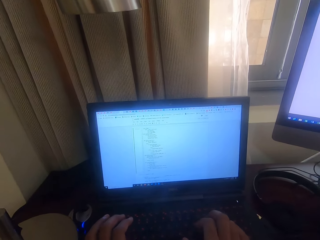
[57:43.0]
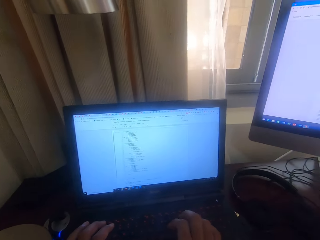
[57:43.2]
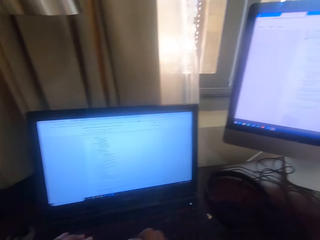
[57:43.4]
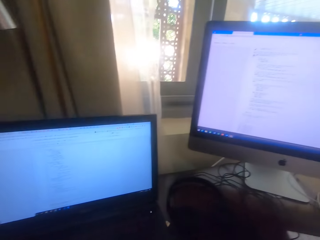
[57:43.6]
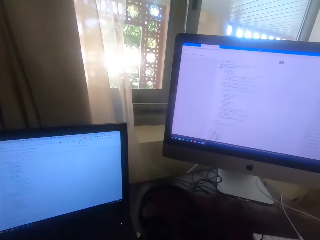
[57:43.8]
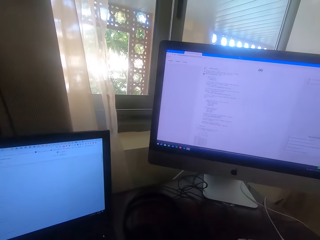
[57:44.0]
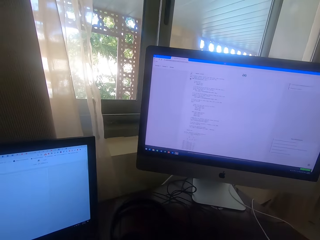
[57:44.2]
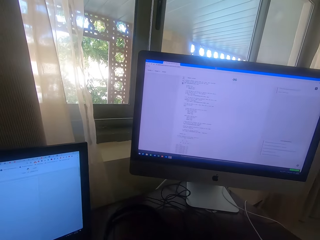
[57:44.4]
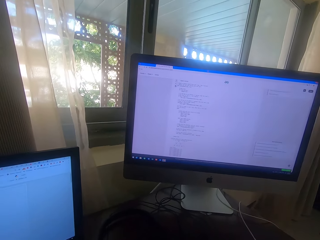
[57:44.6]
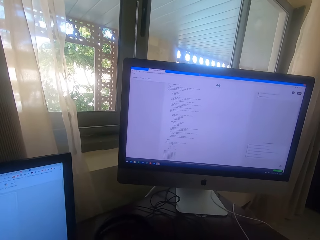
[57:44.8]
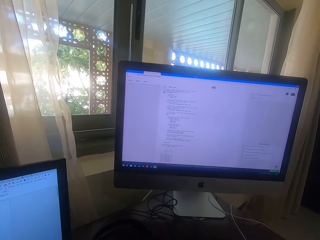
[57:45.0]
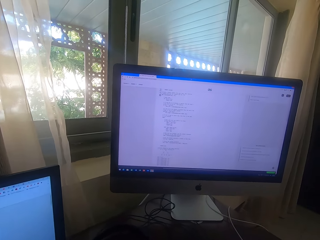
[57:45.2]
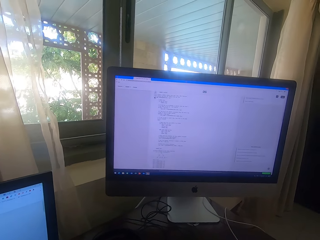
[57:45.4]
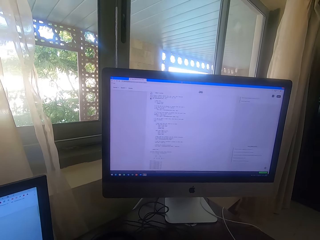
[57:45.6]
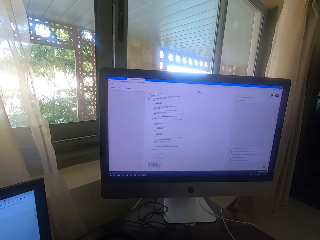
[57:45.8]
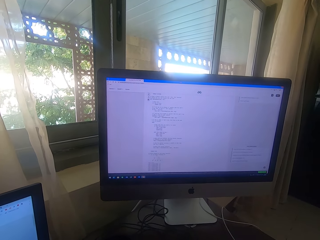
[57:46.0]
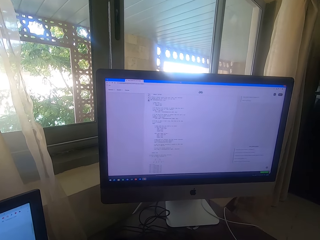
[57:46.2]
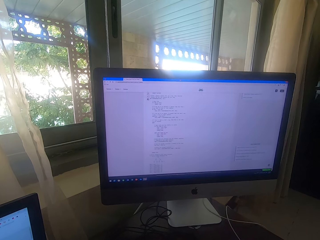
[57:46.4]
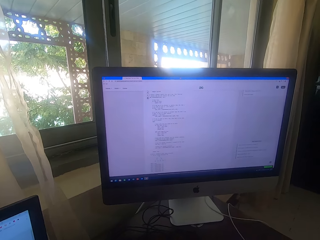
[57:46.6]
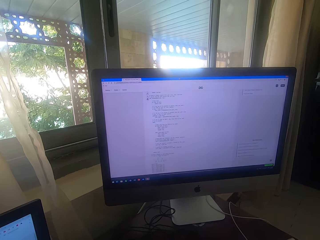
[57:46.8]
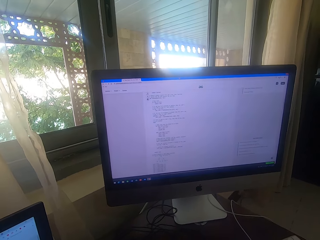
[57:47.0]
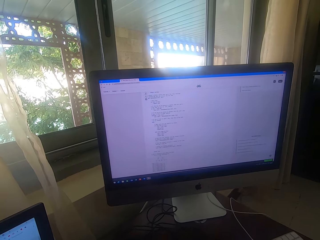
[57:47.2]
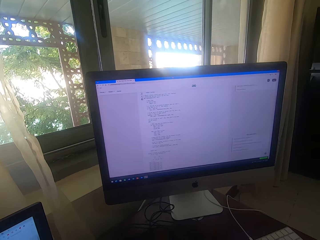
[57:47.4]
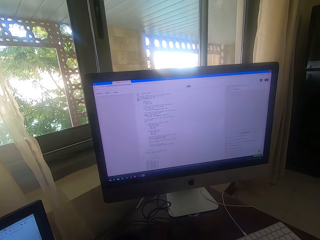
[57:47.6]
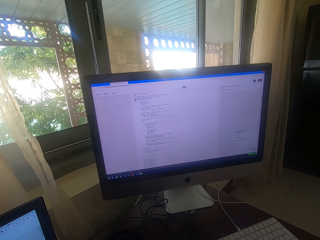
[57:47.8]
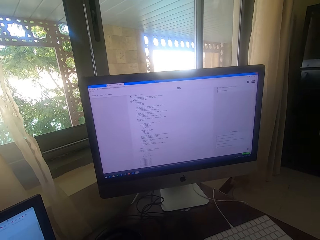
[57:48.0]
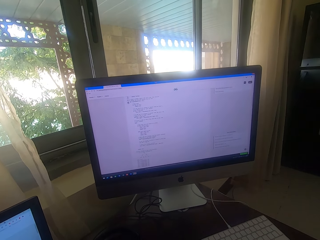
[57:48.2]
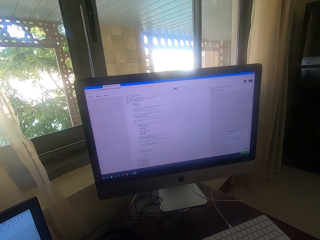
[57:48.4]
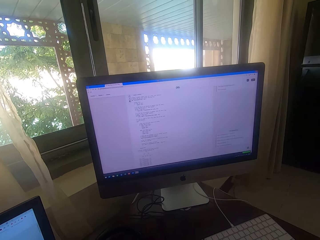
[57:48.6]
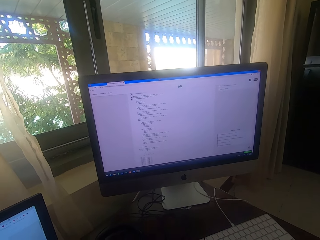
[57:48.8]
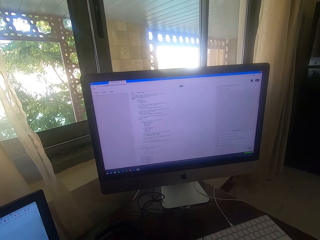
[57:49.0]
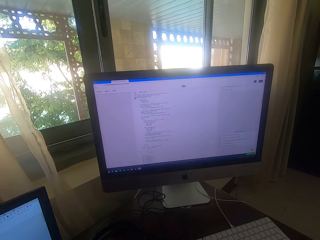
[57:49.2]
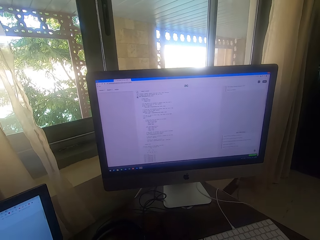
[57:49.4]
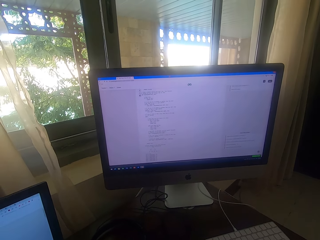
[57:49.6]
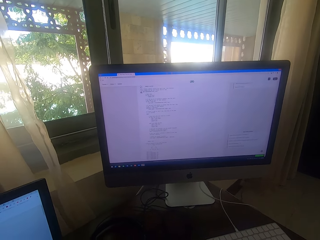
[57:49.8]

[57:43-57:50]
The camera wearer looks at a screen of a computer.

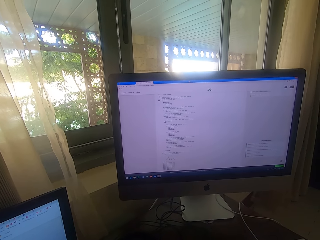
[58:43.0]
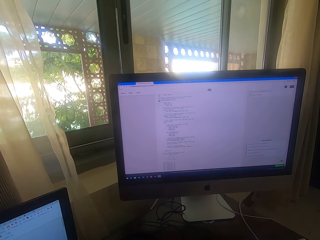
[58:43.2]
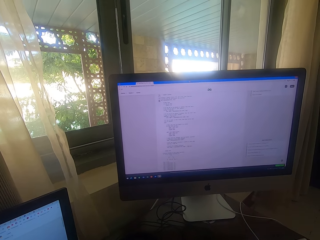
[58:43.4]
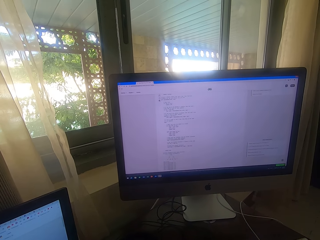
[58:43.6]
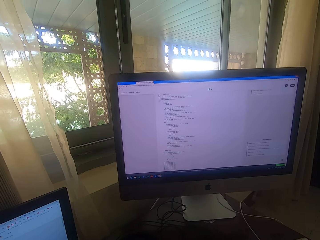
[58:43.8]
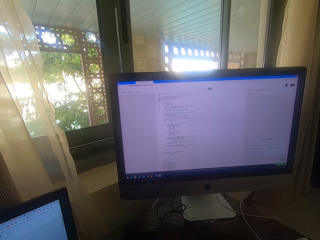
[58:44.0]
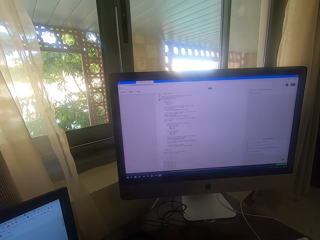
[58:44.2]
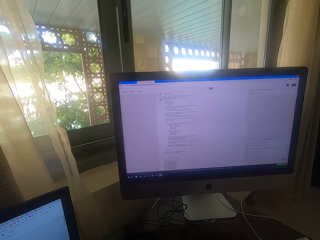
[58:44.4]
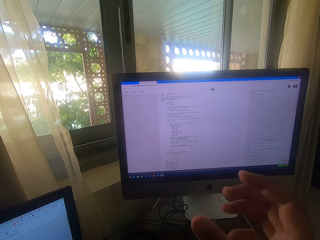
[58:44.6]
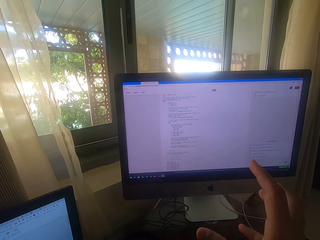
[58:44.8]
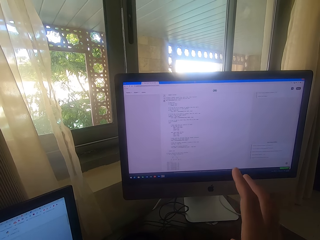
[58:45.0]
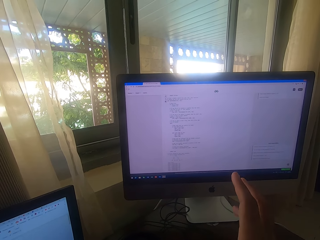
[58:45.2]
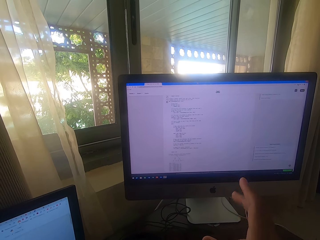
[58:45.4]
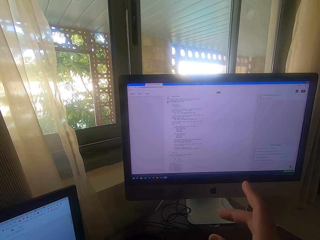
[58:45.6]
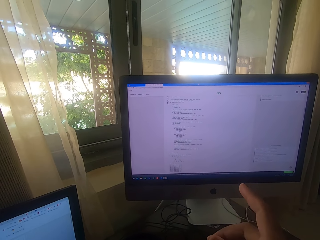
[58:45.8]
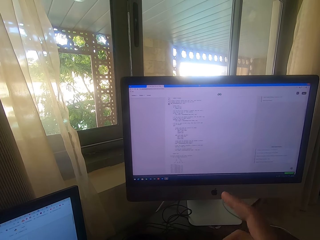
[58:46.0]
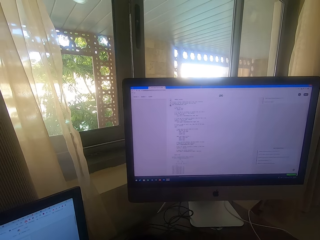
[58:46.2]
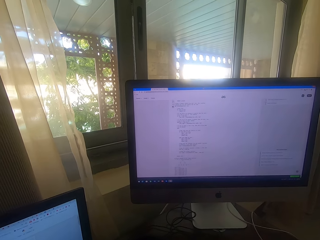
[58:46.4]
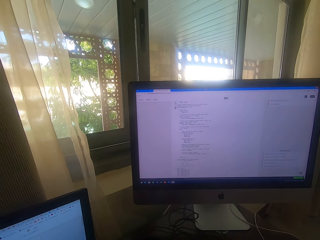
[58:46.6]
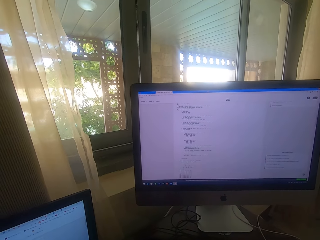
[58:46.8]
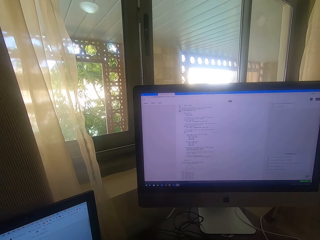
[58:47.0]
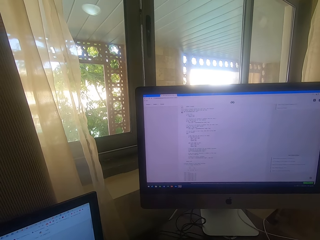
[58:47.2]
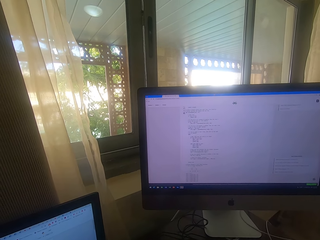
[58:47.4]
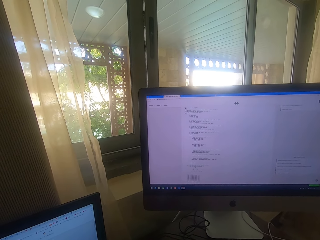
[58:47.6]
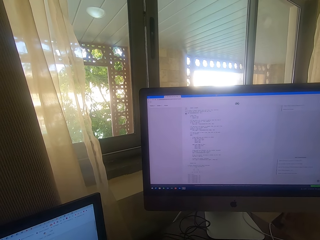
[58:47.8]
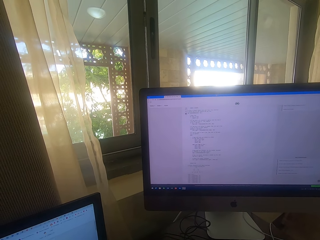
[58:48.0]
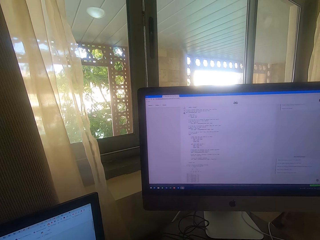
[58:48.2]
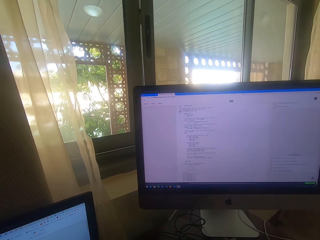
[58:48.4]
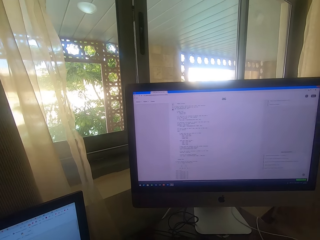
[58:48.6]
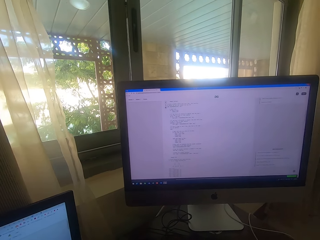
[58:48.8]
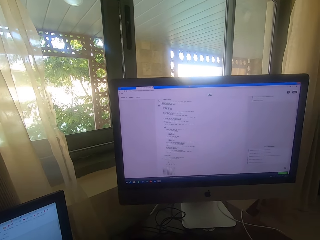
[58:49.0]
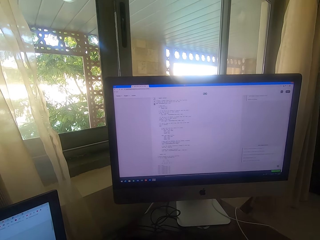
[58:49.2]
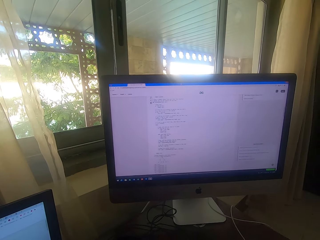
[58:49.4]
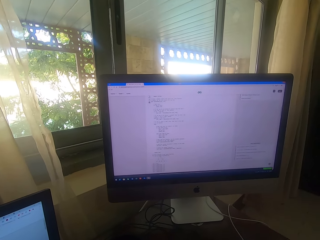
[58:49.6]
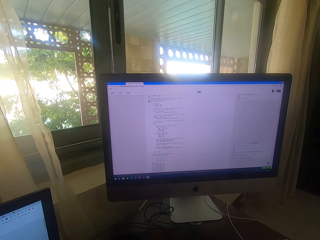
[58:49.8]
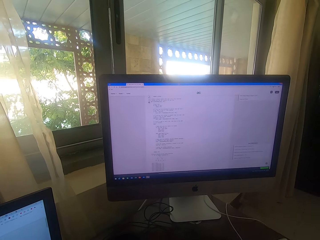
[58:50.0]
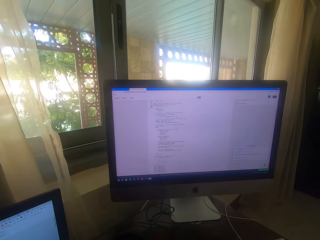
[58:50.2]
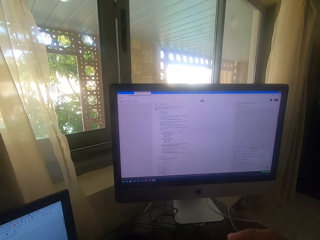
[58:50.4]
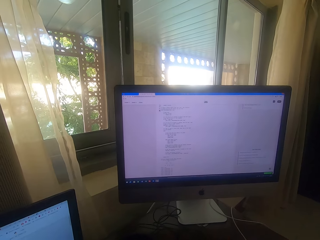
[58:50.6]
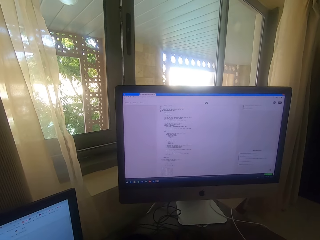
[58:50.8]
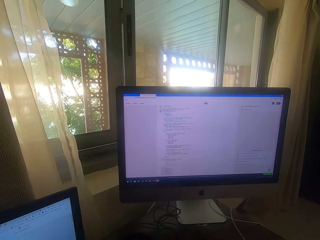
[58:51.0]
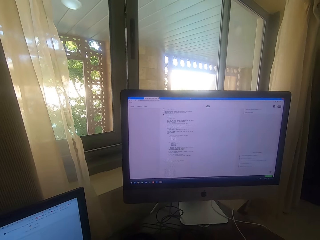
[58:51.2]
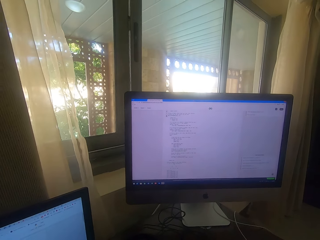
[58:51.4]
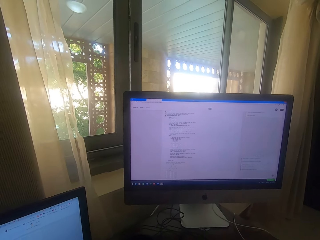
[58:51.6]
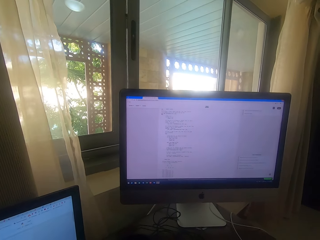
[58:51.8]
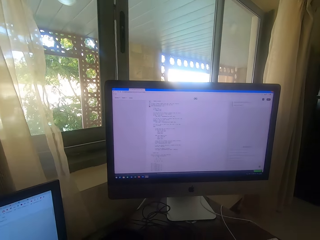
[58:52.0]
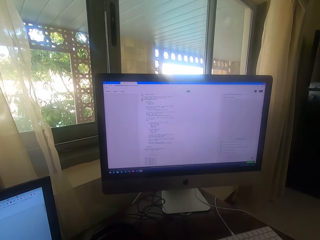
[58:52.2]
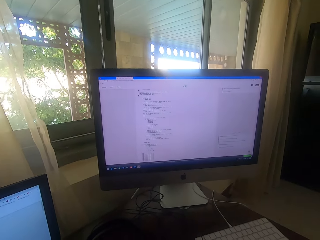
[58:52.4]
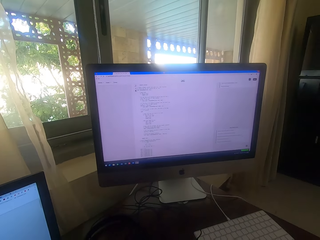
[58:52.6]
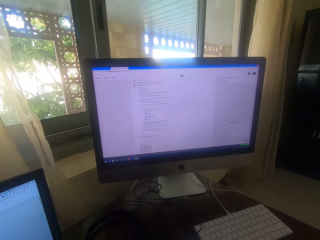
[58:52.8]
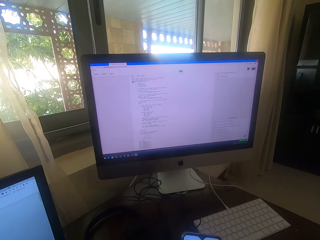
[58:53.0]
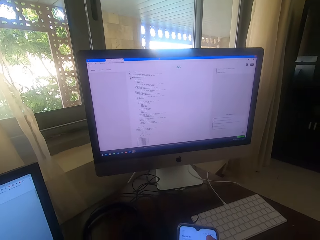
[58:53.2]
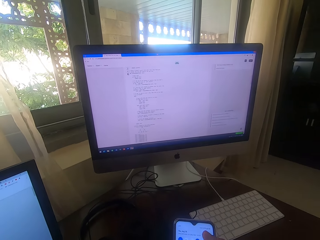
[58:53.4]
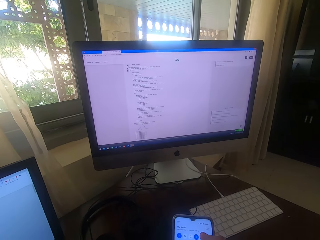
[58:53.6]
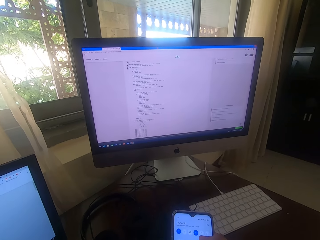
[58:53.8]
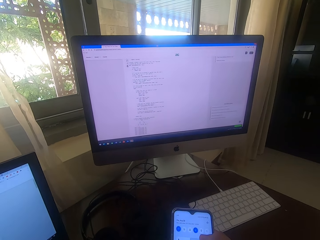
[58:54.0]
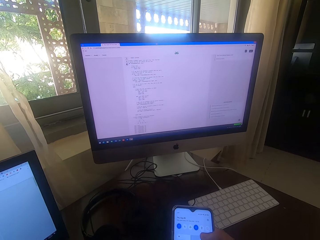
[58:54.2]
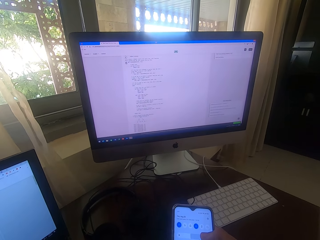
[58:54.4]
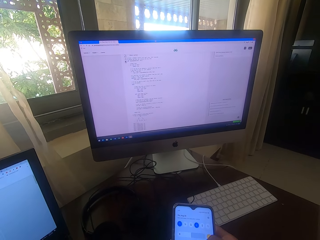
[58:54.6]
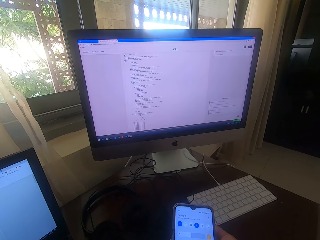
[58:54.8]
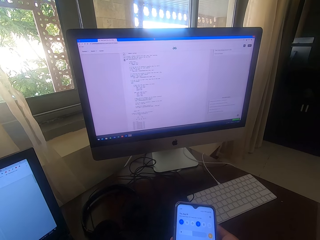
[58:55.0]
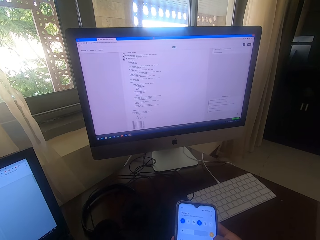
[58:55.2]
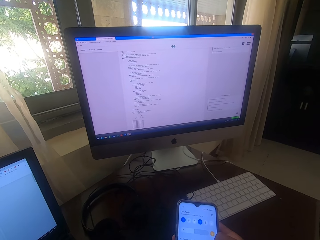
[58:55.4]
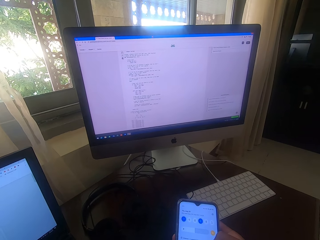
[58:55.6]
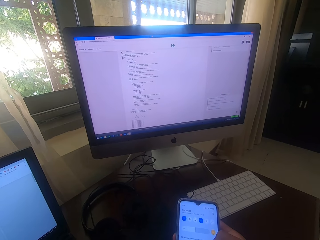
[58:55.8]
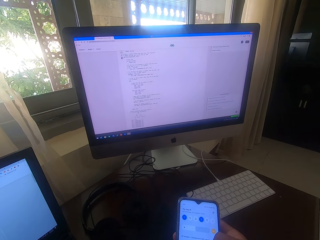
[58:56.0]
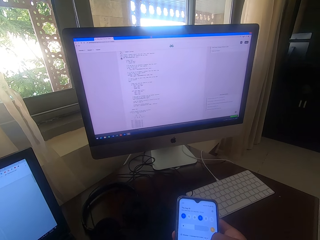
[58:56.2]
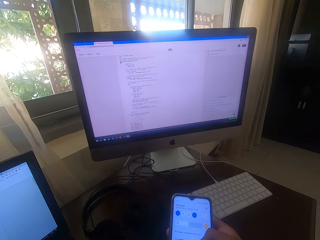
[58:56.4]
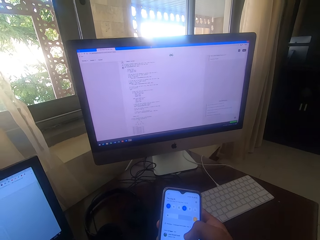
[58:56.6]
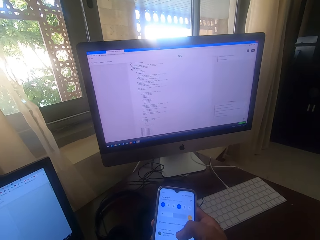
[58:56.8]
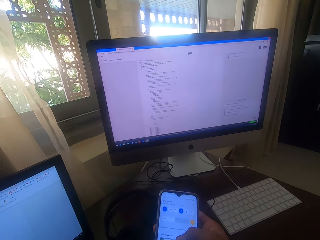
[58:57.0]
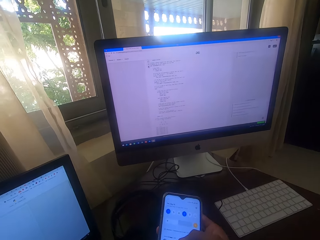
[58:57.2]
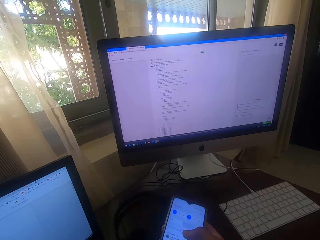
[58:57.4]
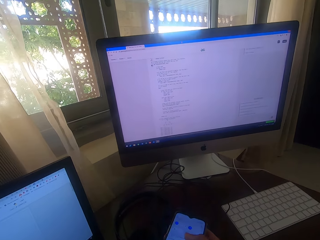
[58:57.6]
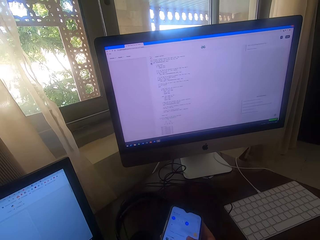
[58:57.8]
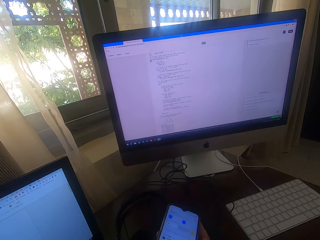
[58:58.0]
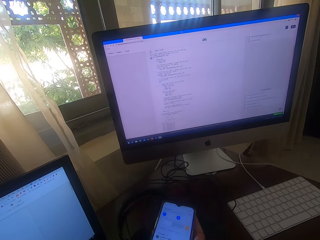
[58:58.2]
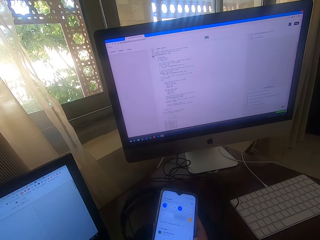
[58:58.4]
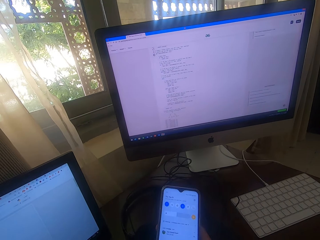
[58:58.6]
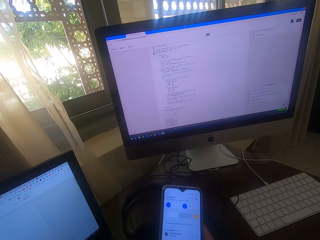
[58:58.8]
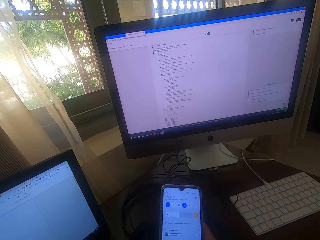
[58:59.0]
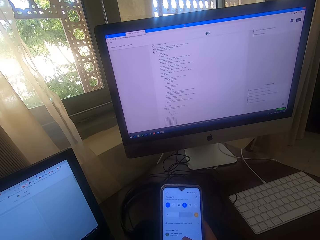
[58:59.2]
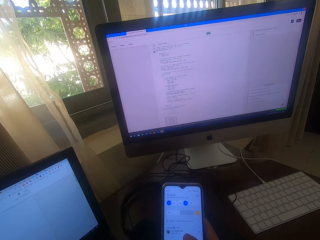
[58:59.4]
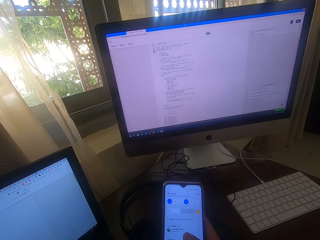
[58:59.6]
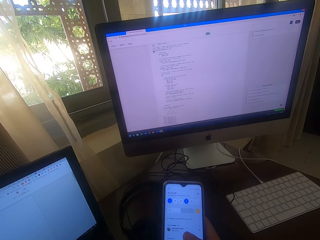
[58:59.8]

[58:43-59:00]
The camera wearer lifts up the hand. They put the hand down and look at the screen. They look at the phone and scroll the phone.
